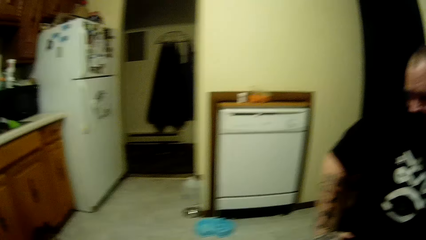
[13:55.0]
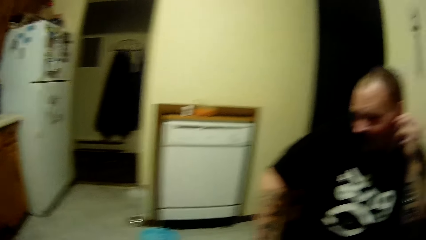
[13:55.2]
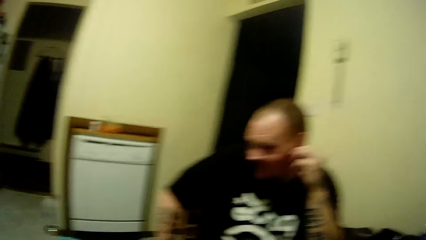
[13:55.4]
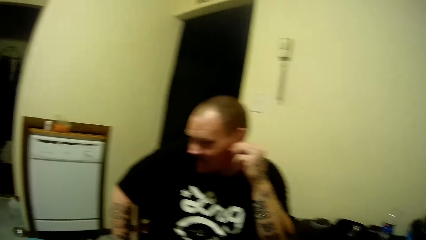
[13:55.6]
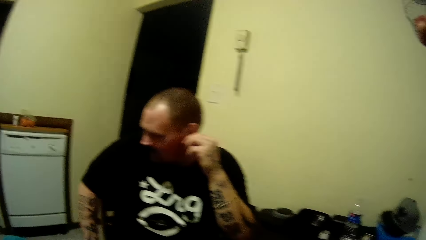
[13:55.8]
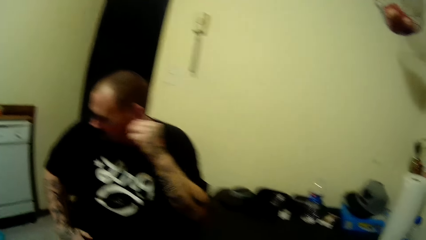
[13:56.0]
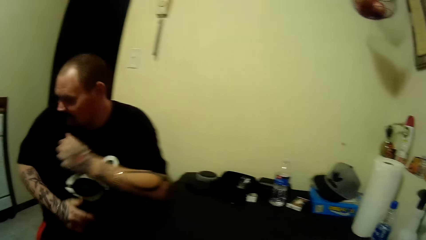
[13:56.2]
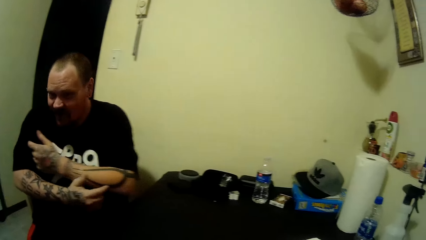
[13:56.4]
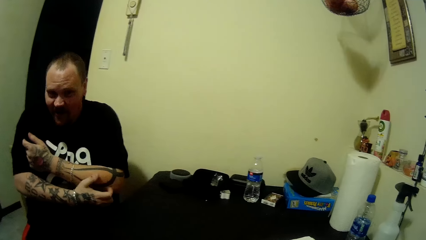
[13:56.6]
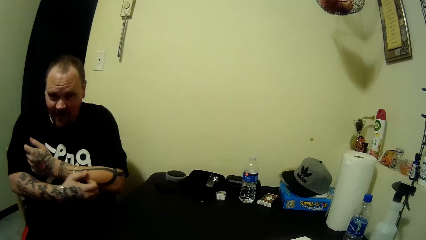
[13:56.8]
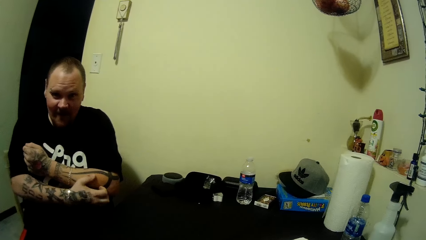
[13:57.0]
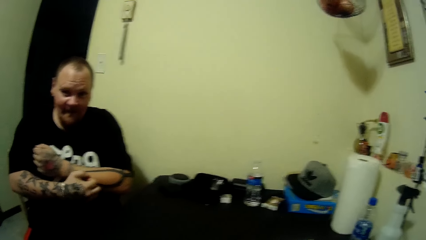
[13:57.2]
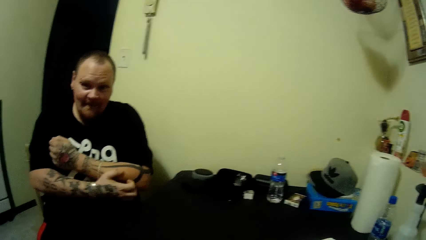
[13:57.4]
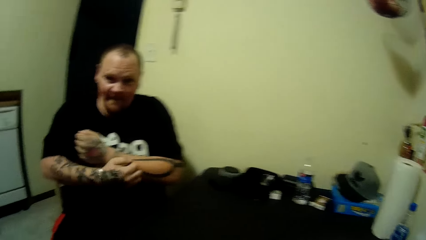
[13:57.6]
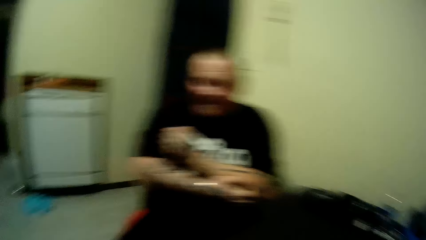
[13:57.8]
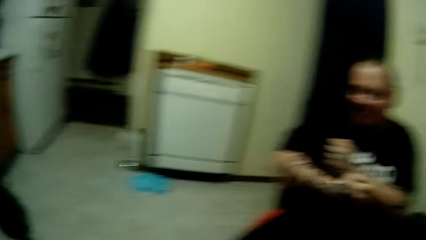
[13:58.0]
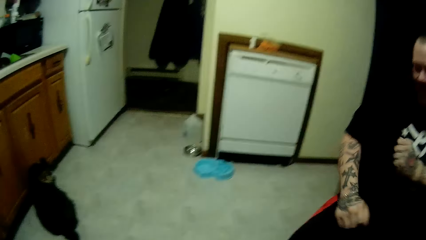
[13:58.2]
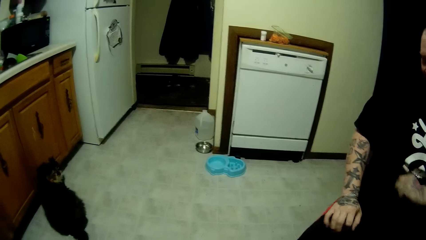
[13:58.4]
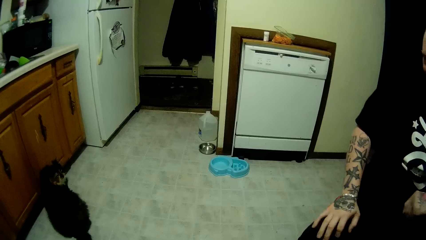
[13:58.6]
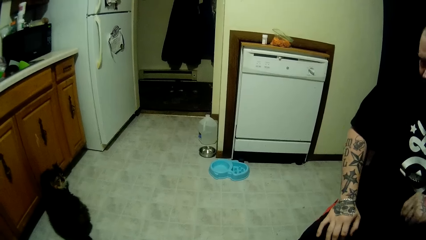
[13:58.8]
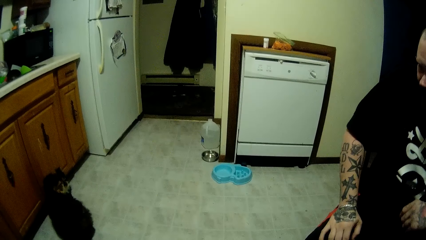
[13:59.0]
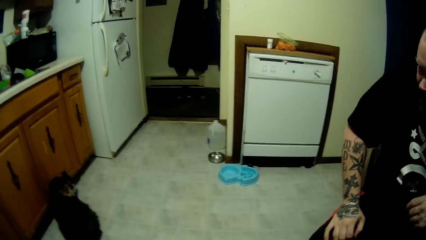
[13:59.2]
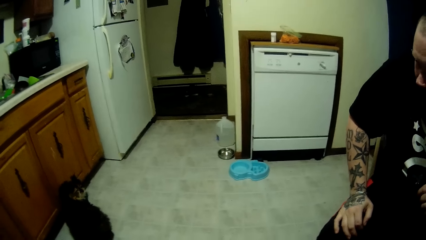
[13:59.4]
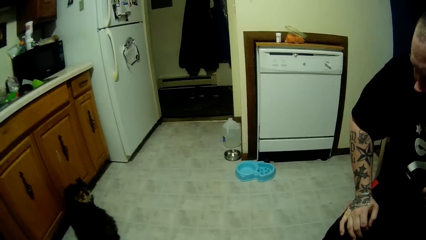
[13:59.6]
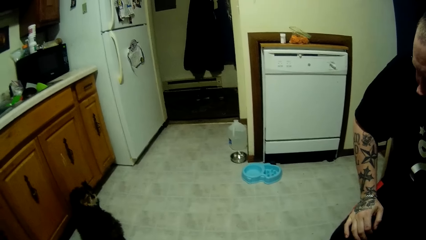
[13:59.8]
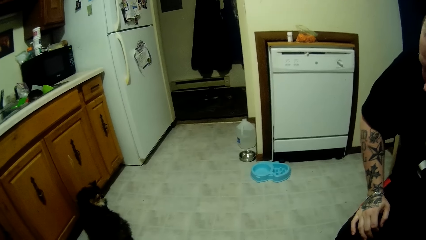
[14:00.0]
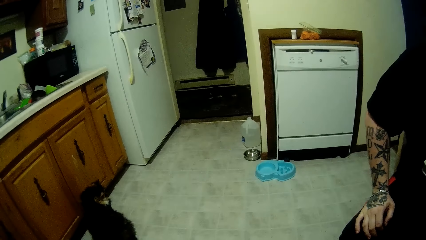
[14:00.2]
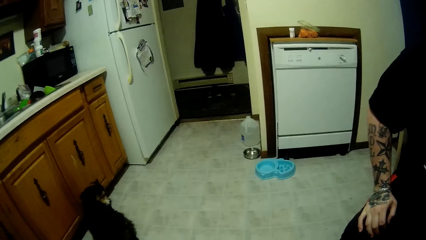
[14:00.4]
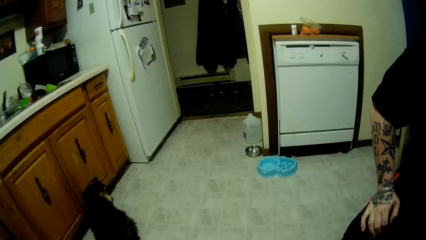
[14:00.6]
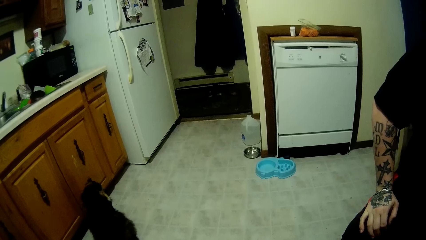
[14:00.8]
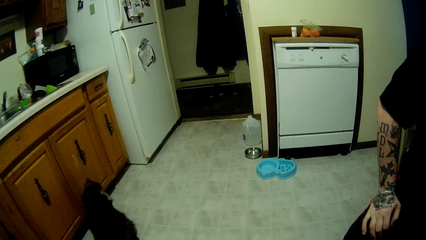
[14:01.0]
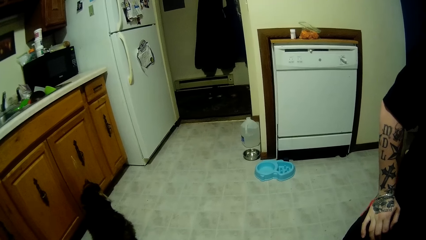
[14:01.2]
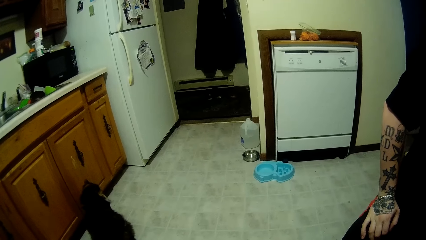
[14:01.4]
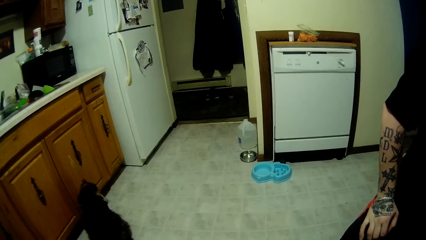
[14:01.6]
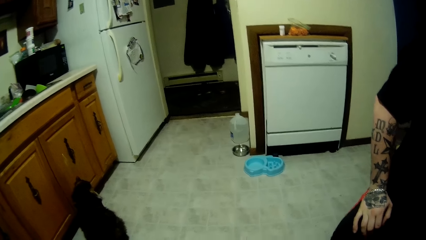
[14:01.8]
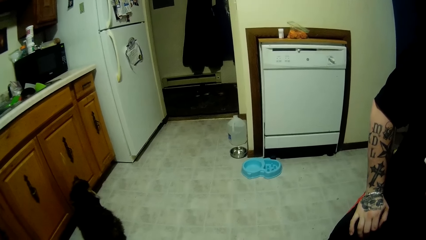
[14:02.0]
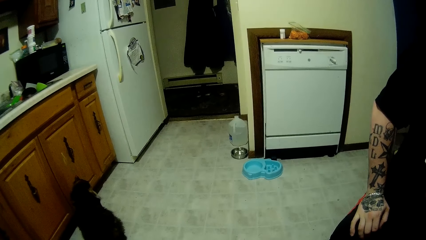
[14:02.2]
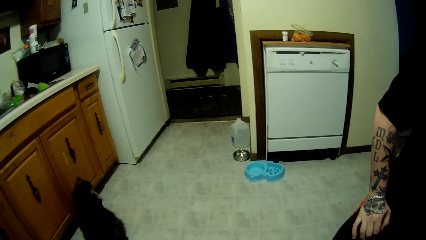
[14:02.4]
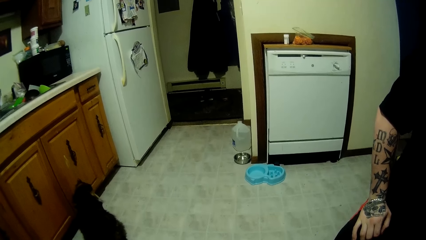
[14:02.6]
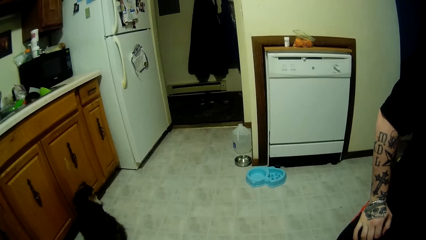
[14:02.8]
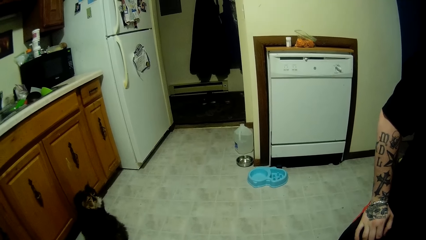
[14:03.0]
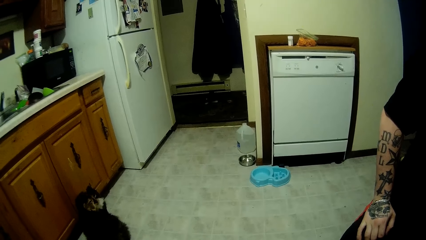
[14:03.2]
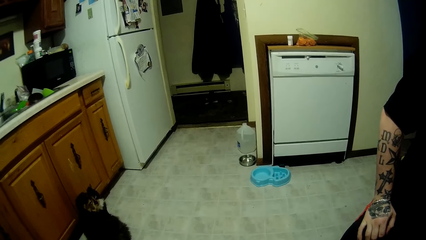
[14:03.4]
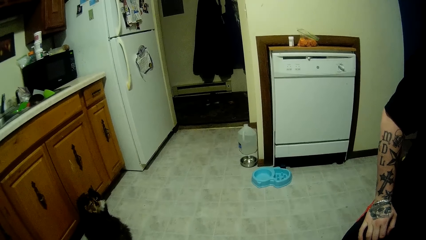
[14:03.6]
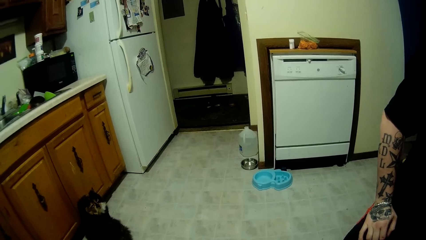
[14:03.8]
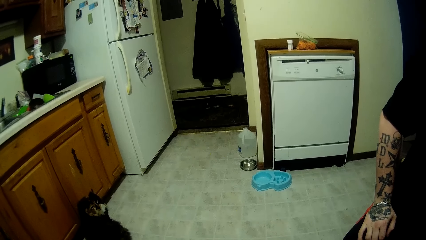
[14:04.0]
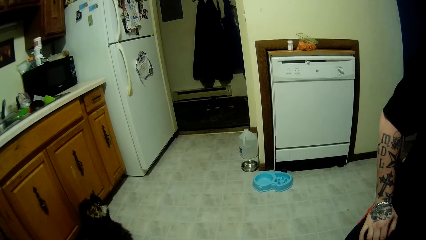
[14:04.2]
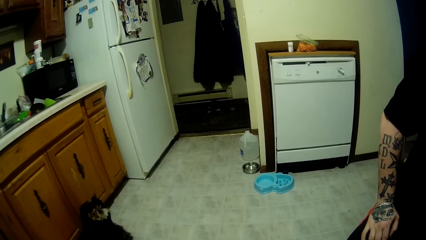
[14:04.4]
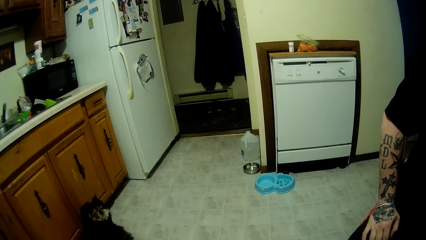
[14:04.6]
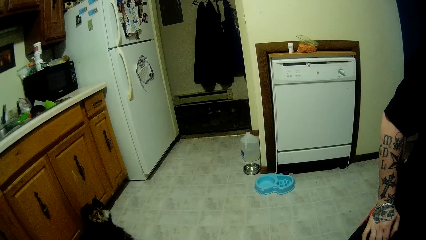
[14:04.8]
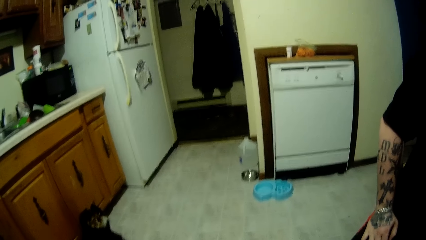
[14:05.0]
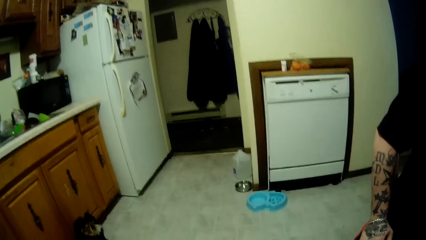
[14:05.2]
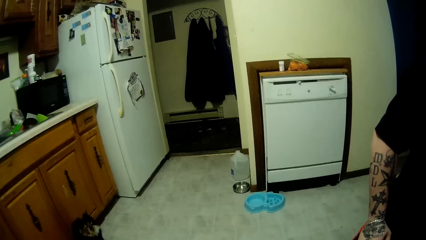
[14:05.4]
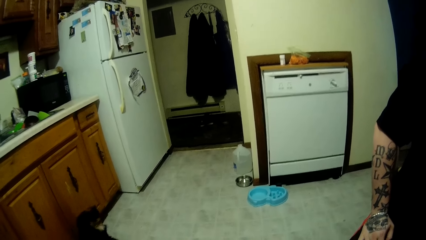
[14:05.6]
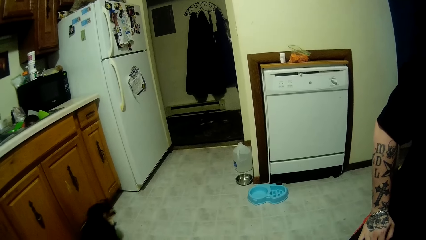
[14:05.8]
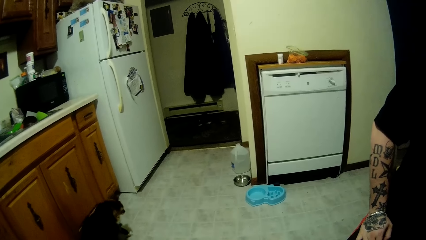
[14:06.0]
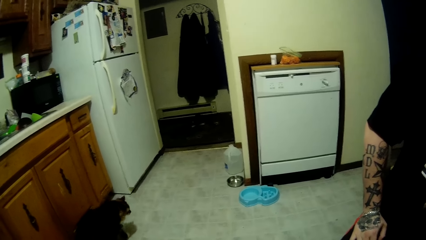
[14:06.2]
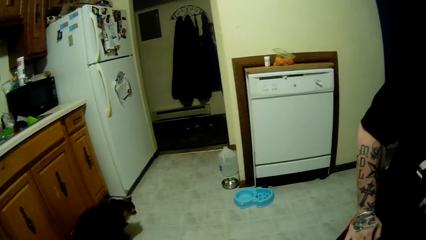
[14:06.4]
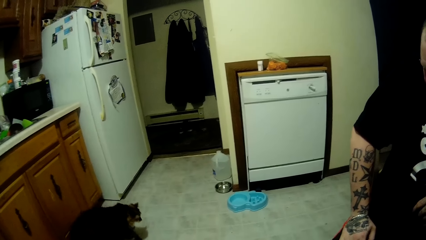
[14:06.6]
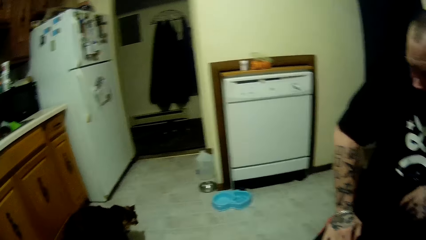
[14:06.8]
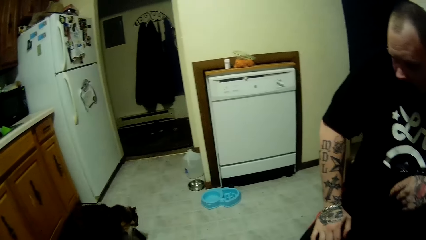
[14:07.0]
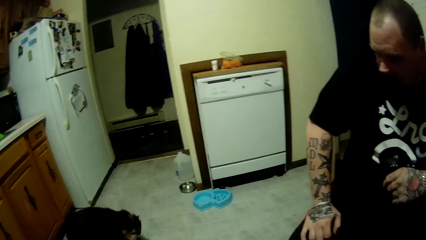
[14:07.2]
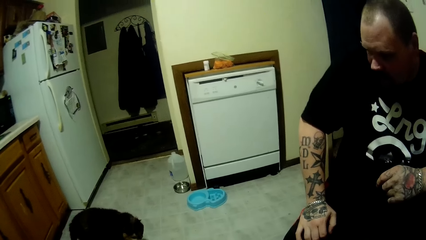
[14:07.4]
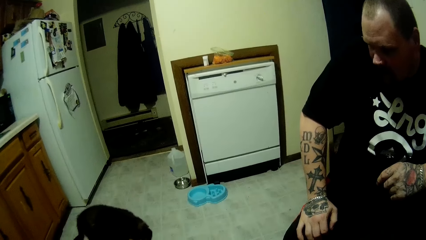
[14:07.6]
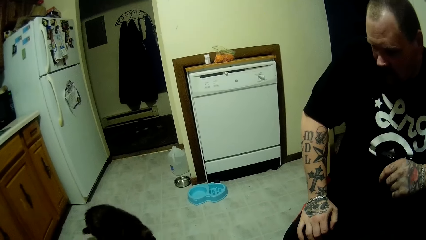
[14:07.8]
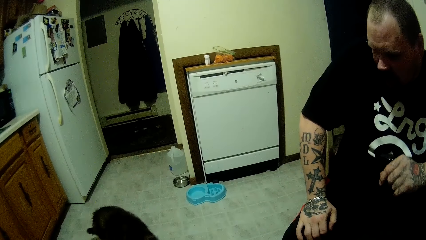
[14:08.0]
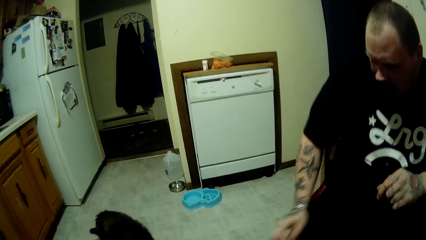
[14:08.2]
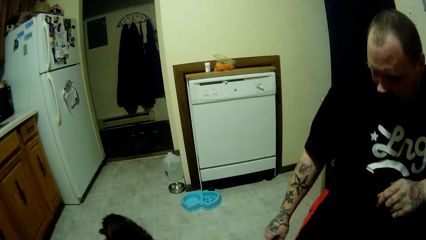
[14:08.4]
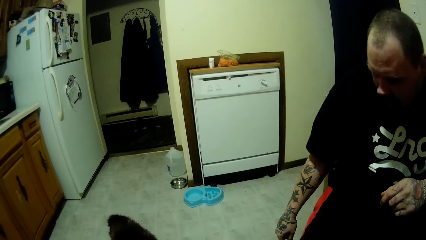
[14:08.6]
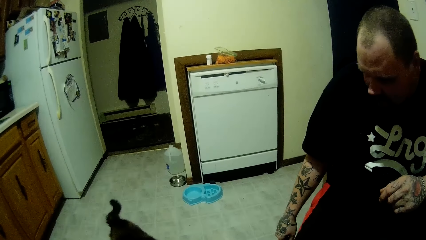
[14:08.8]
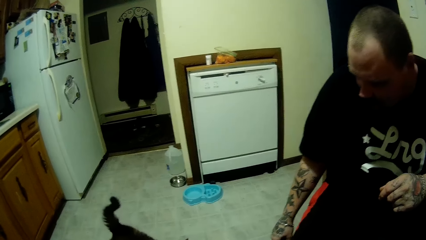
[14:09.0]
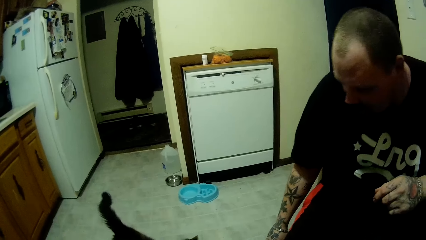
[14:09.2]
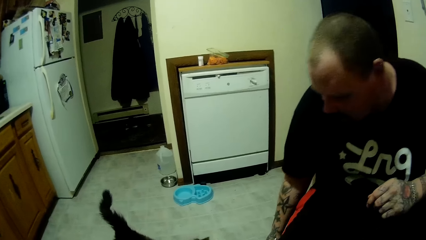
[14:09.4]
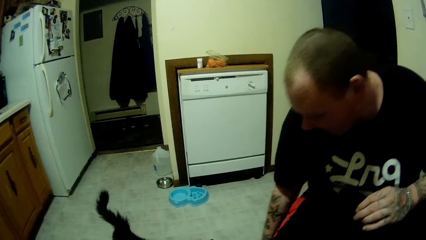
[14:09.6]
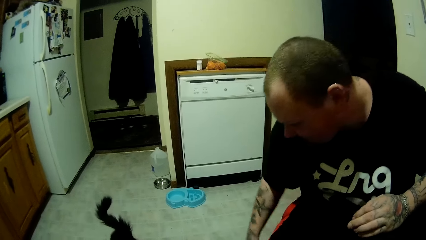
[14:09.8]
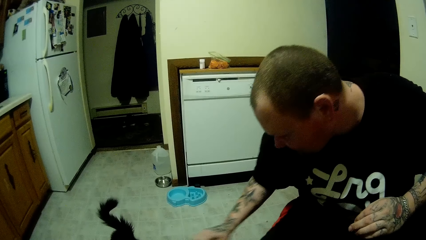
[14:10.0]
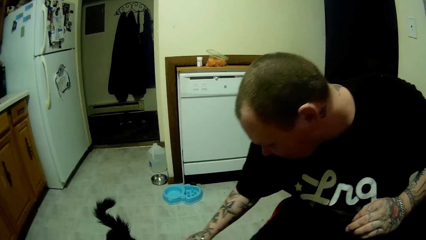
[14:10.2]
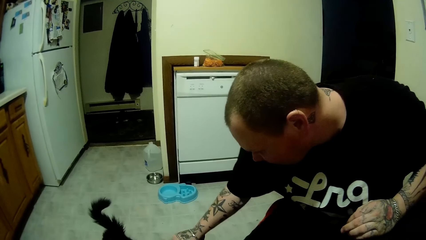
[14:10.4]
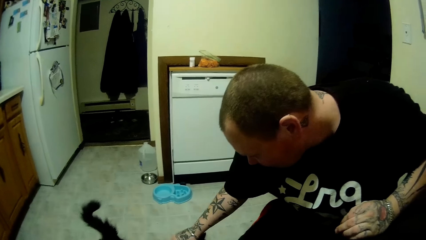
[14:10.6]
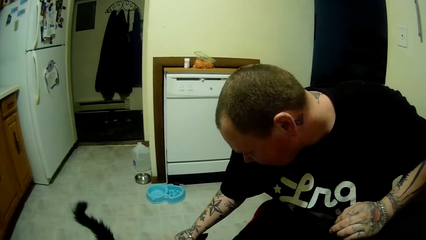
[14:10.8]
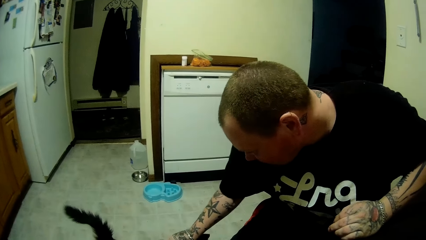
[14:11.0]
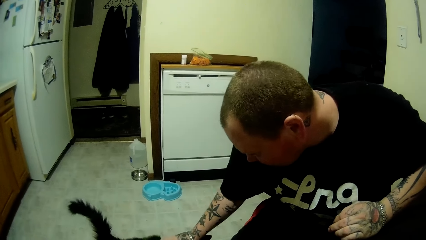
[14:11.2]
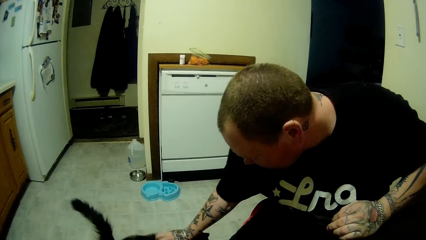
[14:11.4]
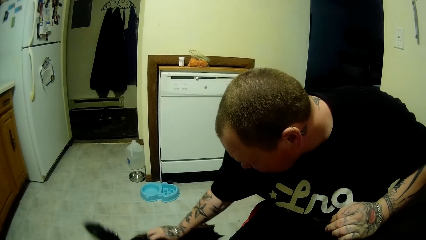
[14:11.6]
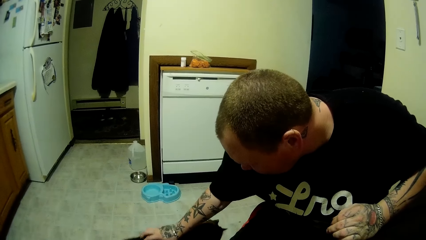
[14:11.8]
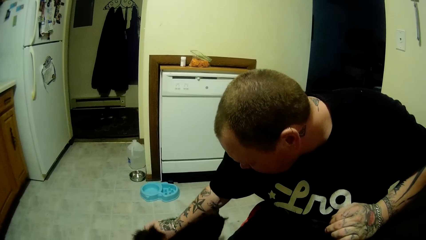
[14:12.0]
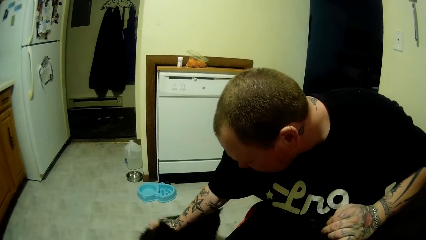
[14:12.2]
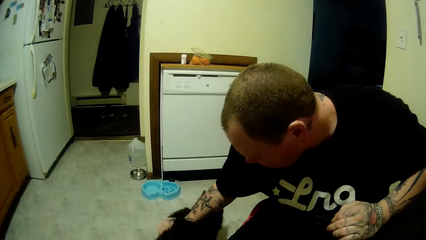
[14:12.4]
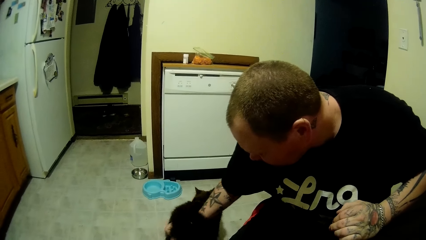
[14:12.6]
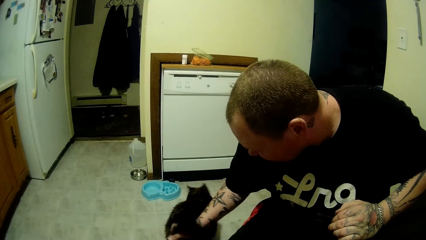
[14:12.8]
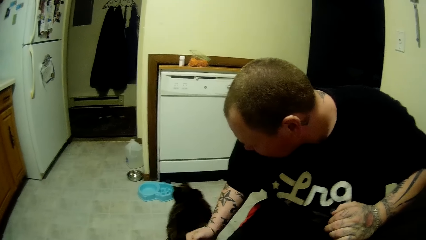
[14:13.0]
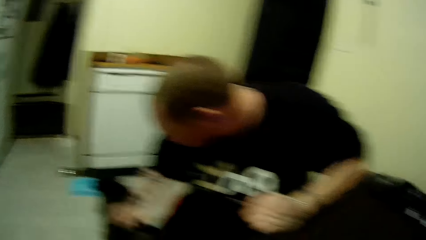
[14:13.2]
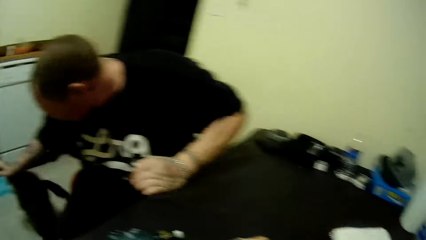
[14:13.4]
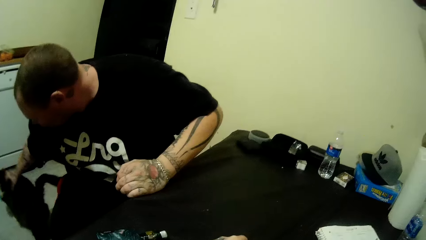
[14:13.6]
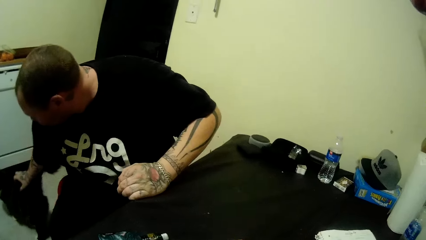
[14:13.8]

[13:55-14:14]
A man scratches his hand. The camera wearer looks at a cat. The man interacts with the cat. The man touches the cat.
